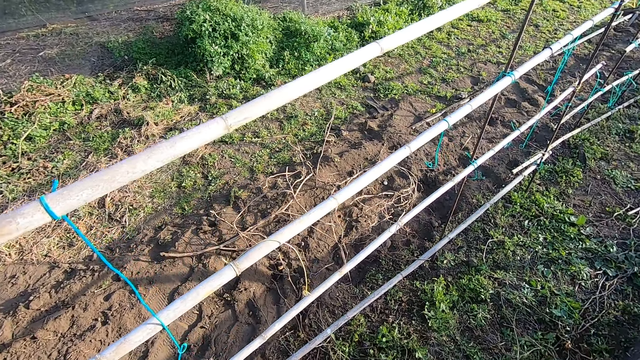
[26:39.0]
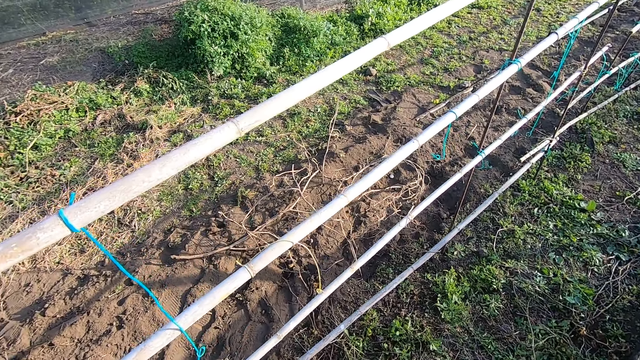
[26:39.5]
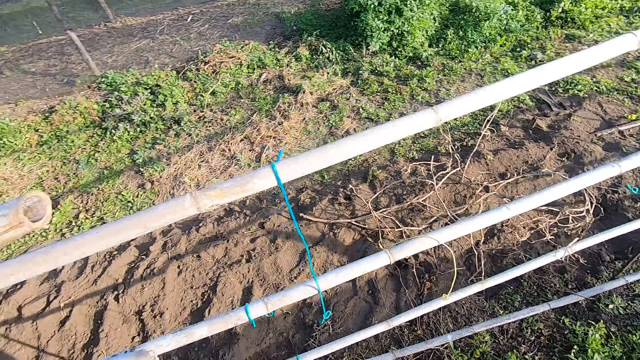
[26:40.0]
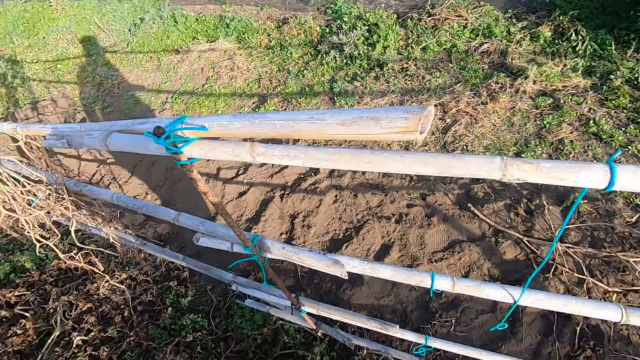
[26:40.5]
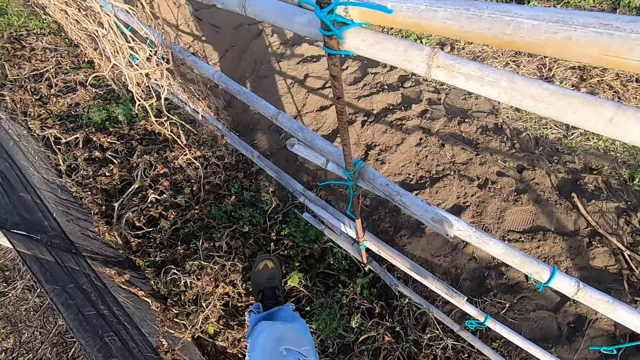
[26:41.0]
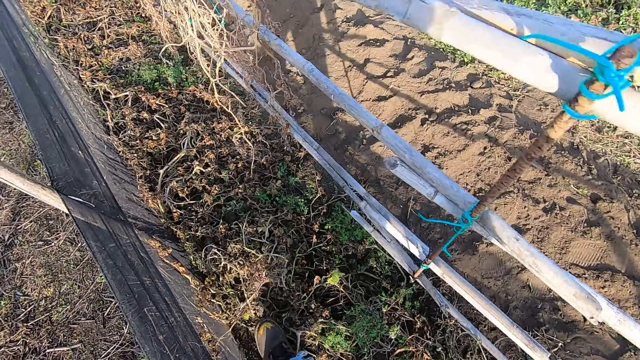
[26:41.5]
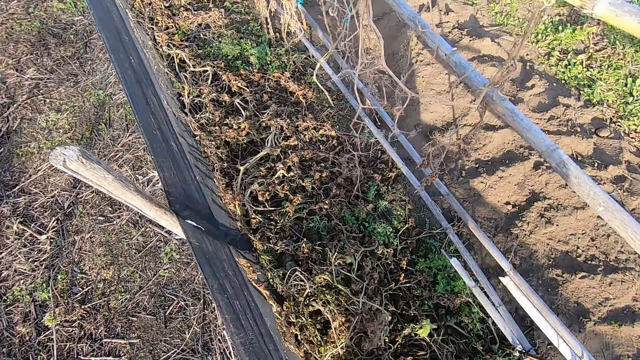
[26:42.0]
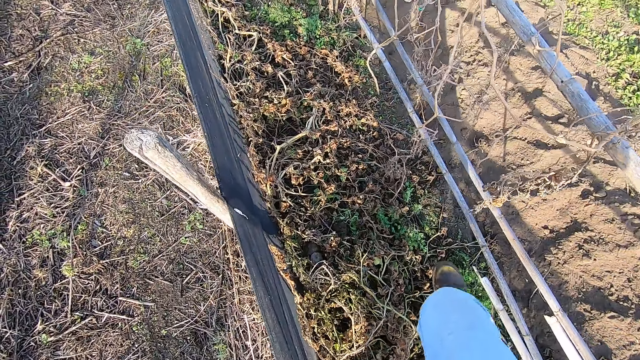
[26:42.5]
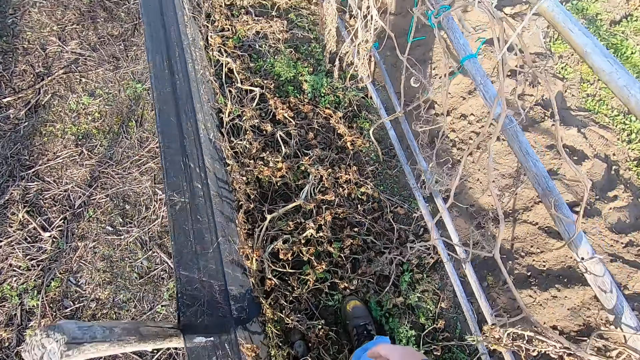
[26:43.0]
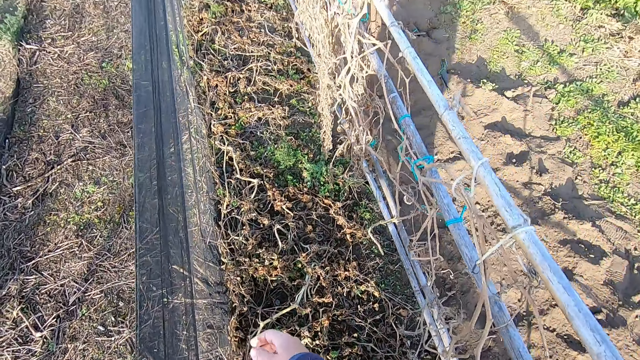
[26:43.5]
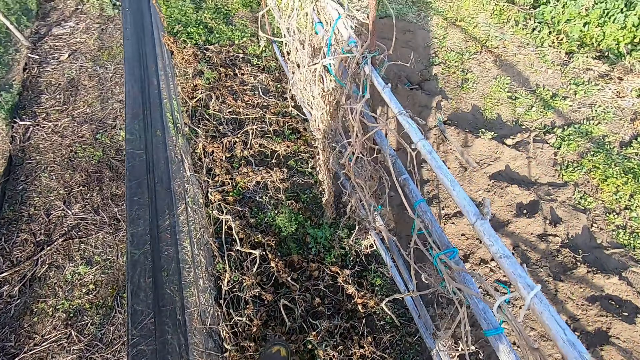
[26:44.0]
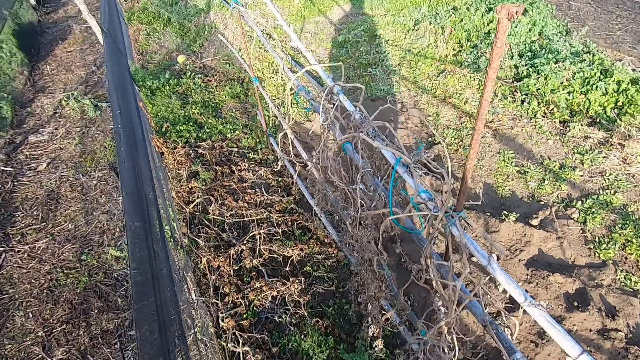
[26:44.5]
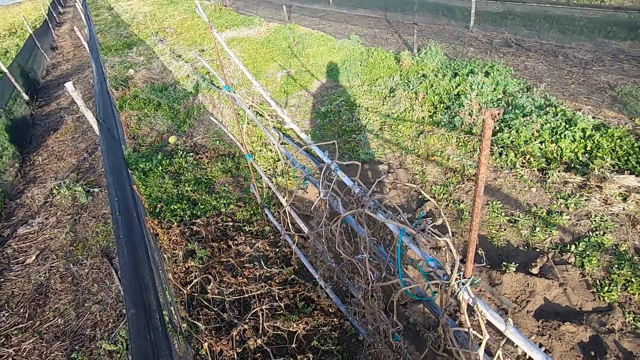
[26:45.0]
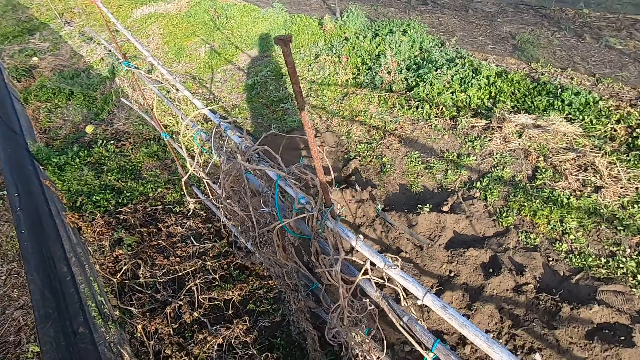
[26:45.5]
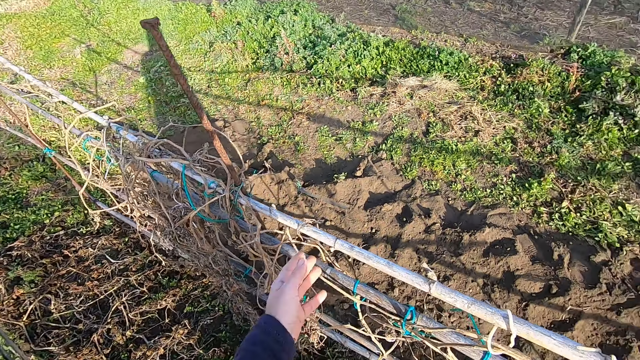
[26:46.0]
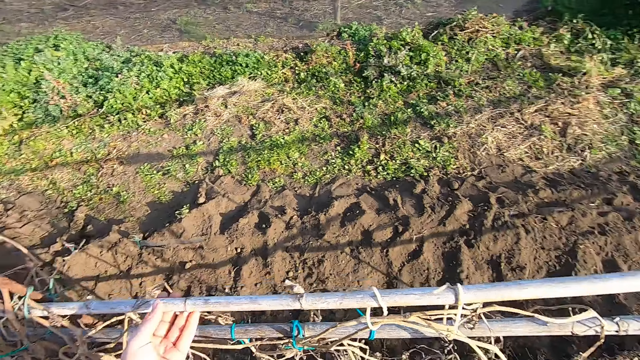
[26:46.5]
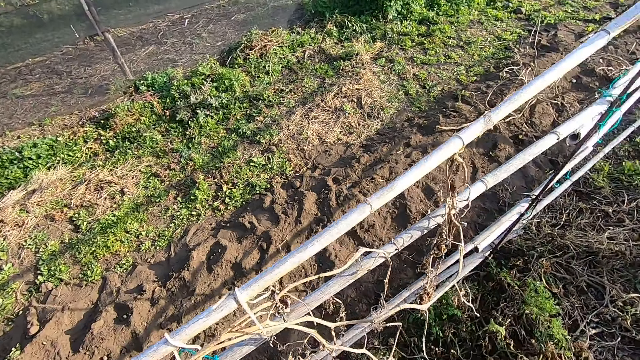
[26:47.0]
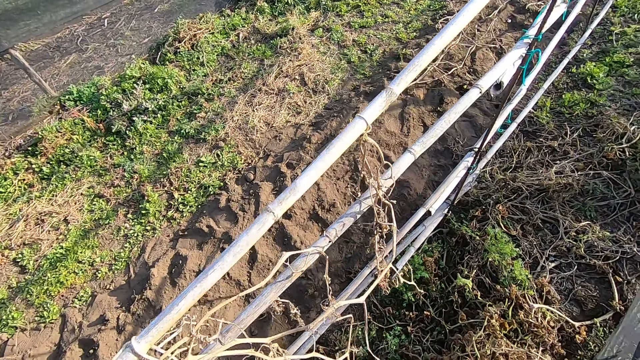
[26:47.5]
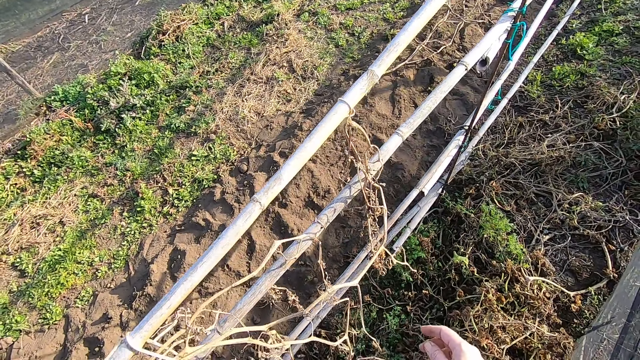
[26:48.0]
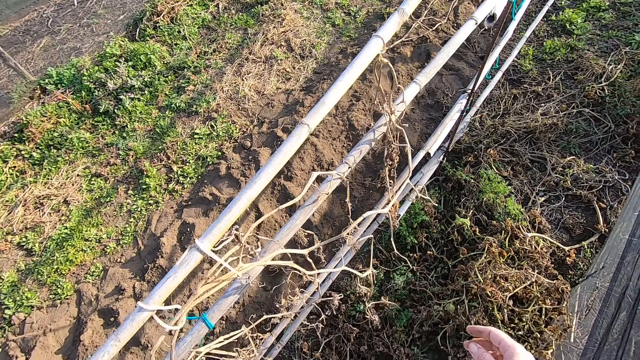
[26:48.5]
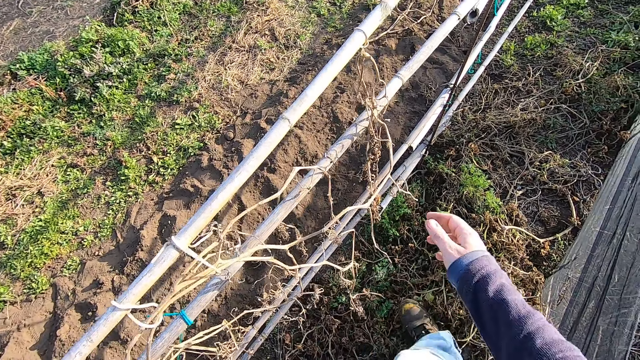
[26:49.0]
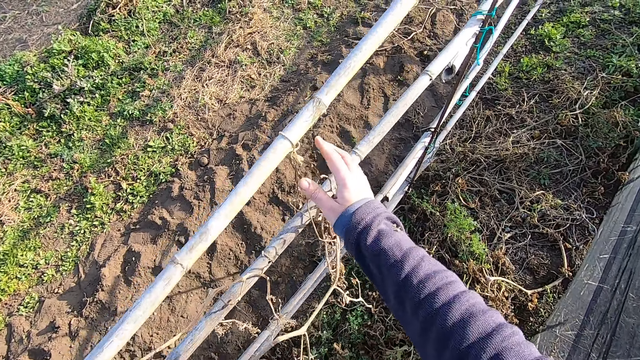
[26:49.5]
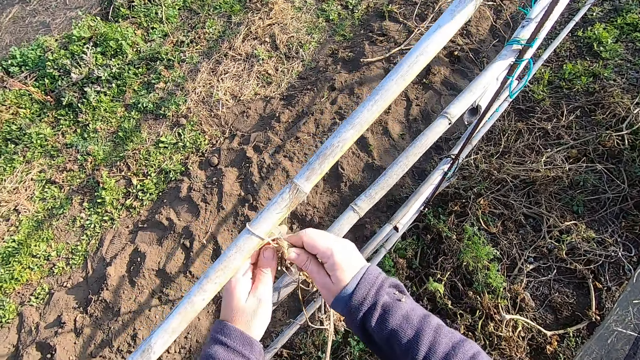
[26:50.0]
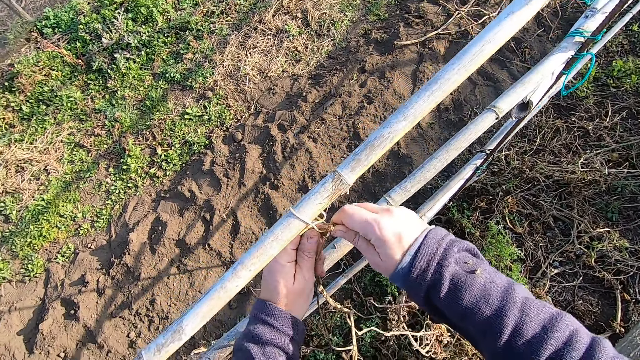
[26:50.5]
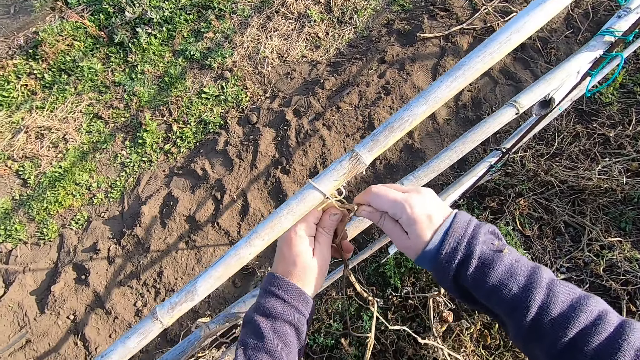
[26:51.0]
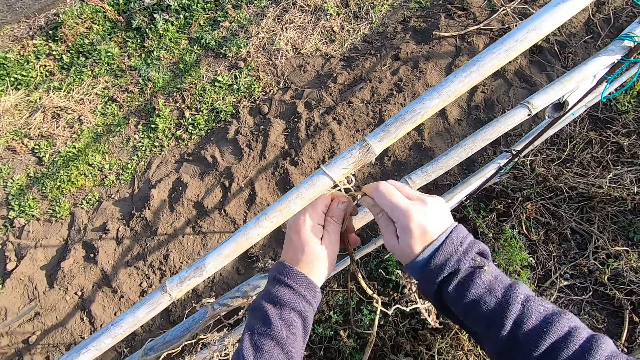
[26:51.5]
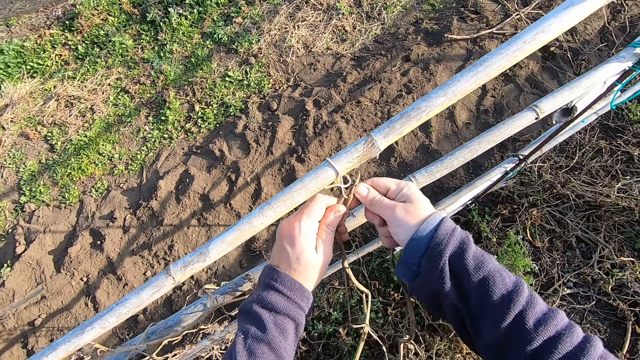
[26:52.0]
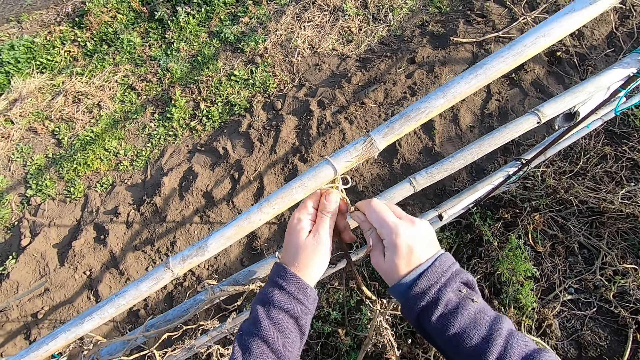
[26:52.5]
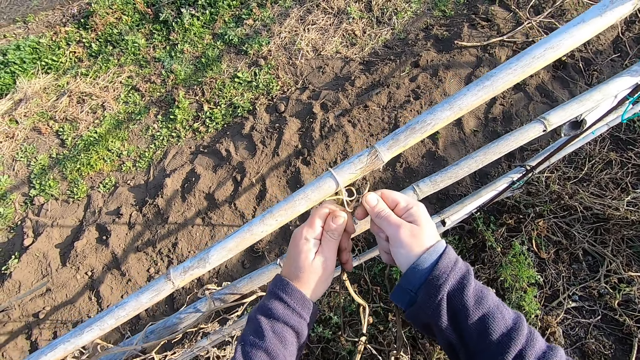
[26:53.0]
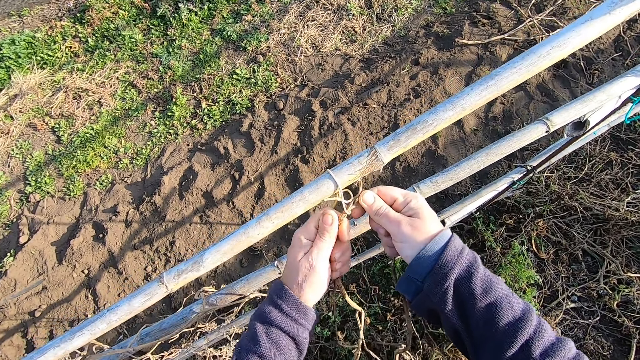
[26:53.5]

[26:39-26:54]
The camera wearer walks around in the field towards the bamboo fence. They touch the bamboo fence. They break a dry plant from the bamboo fence. They untie the plant.

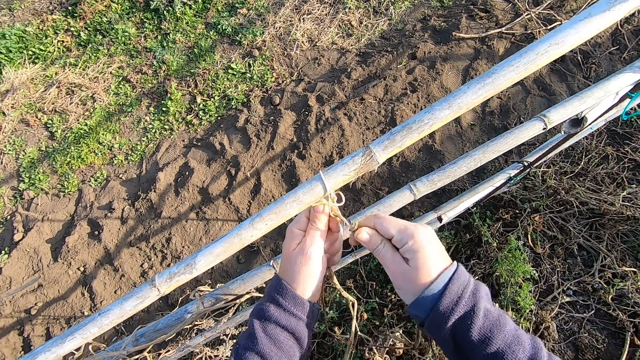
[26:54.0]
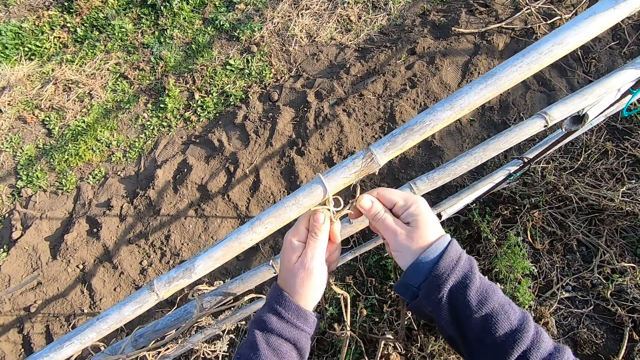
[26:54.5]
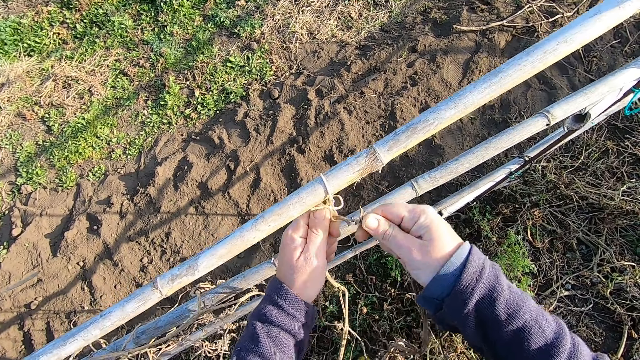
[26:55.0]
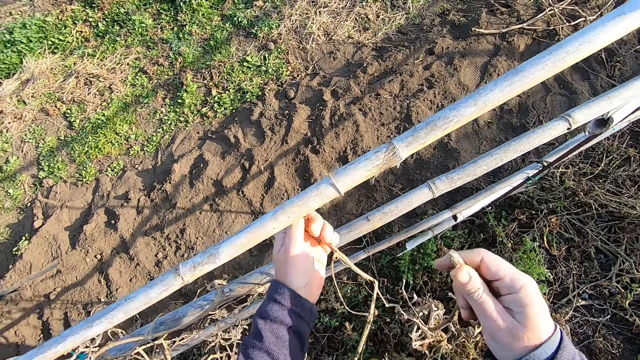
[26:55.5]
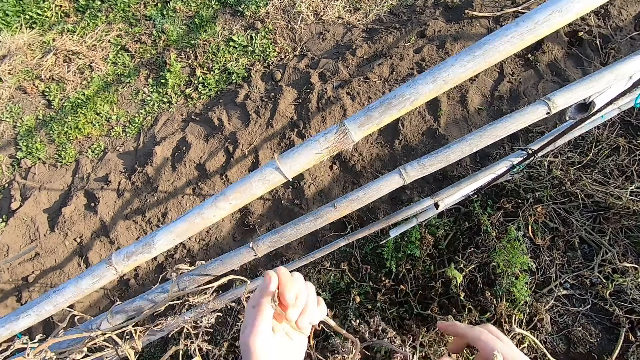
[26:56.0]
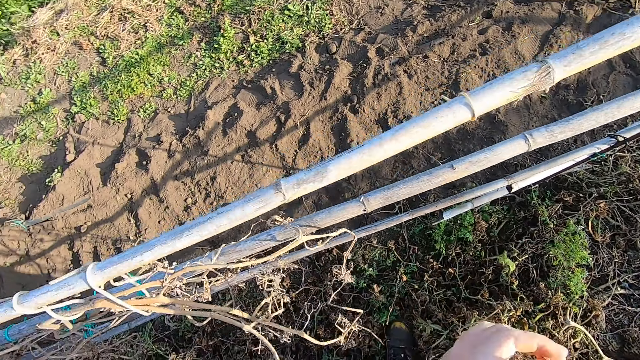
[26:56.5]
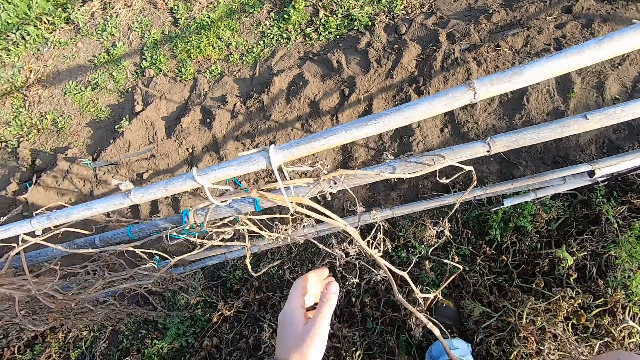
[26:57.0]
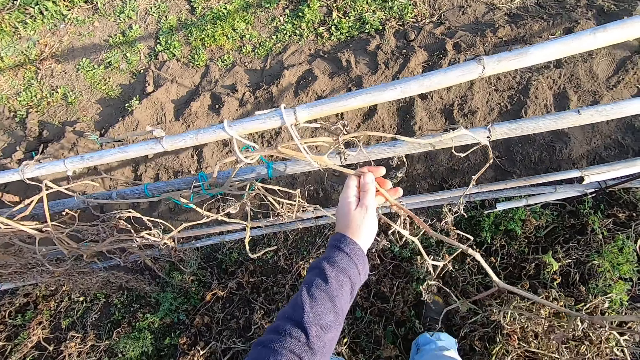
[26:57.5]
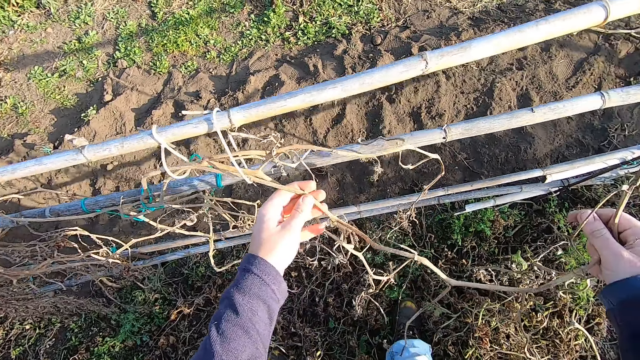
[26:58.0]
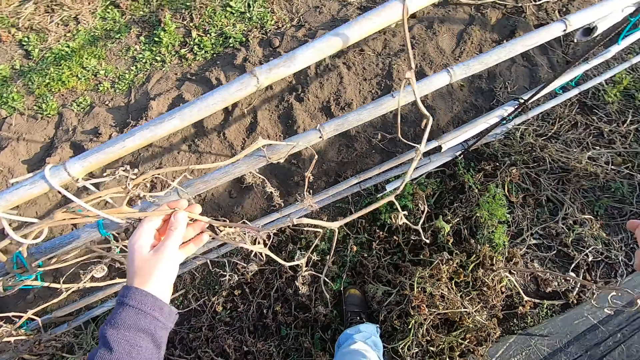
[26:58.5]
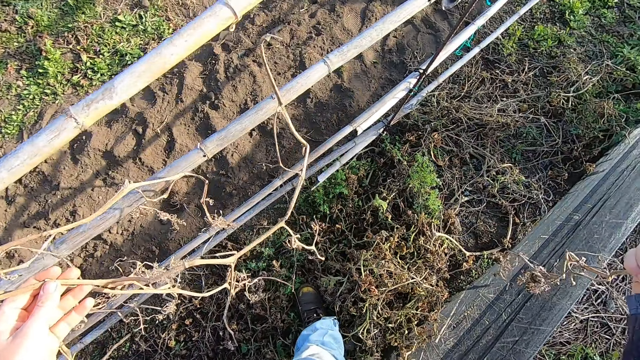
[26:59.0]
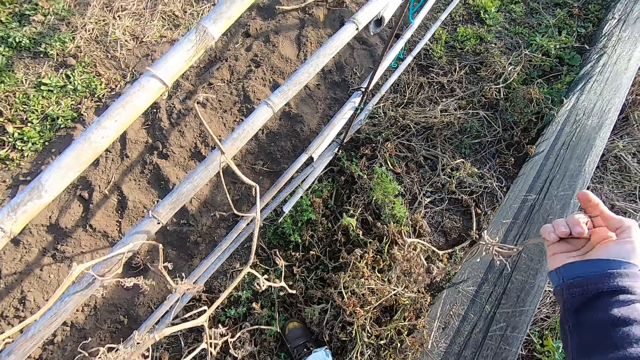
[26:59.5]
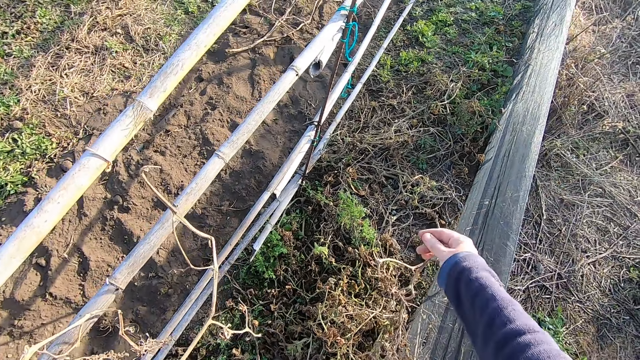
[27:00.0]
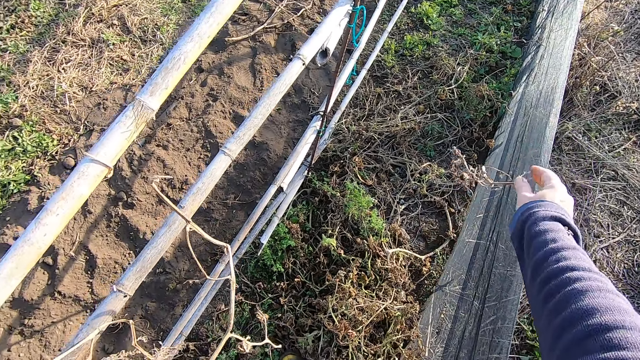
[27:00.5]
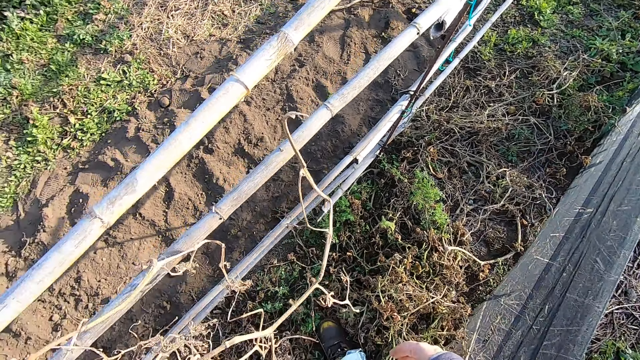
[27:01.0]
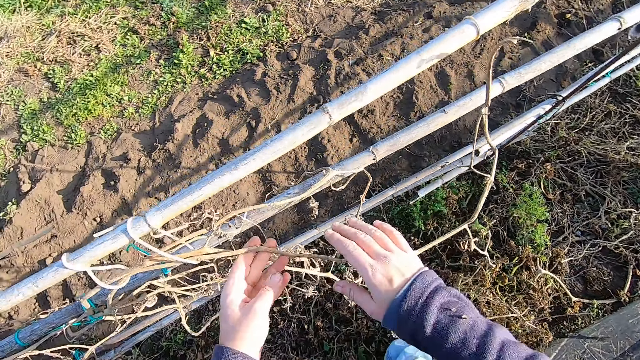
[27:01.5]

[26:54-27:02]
The camera wearer touches the plant. They hold out the dry plant from the bamboo fence. They drop the dry plant on the ground. They throw the plant.
